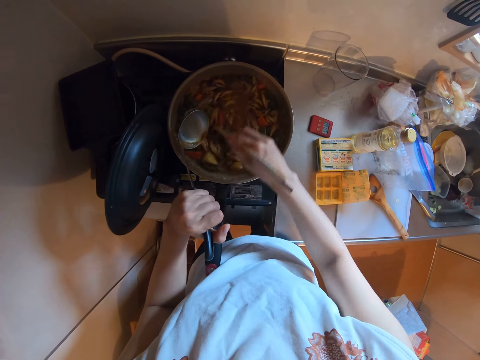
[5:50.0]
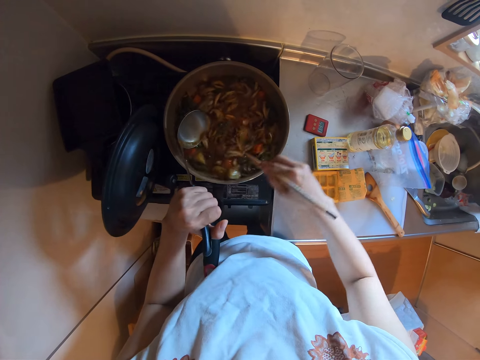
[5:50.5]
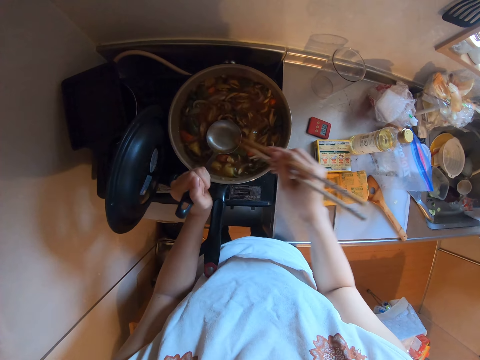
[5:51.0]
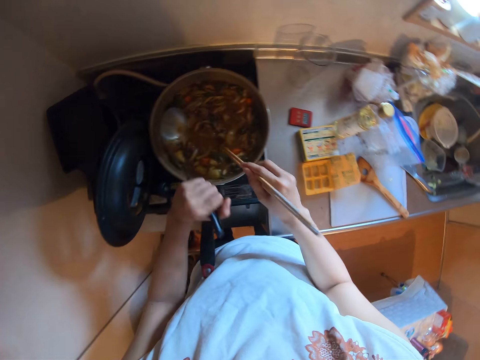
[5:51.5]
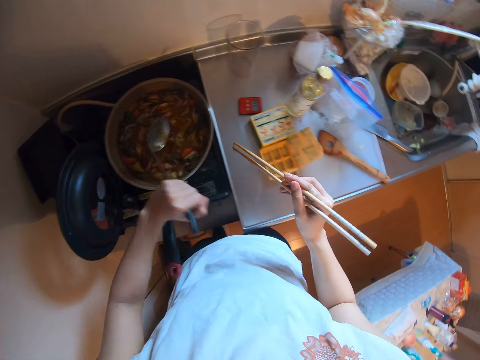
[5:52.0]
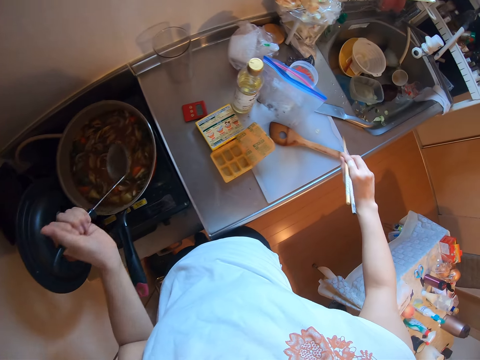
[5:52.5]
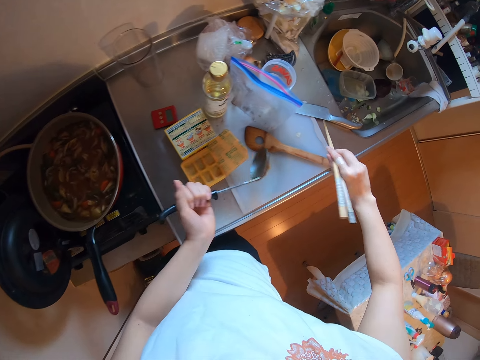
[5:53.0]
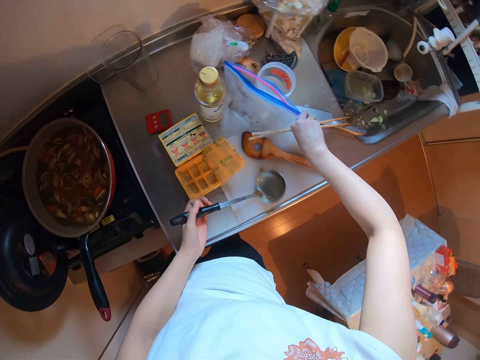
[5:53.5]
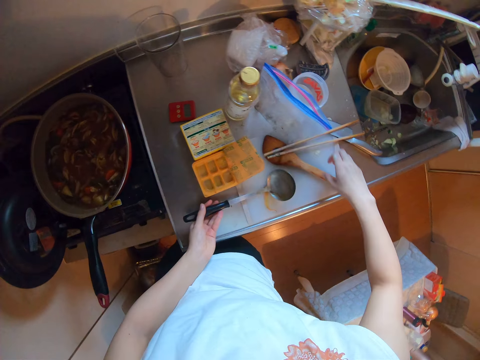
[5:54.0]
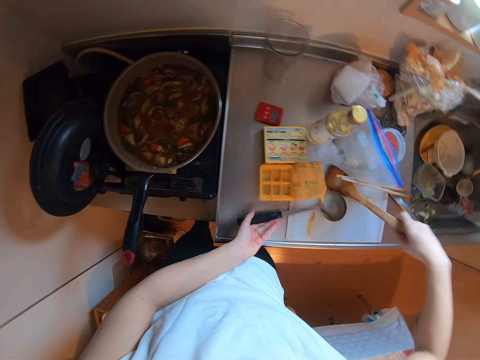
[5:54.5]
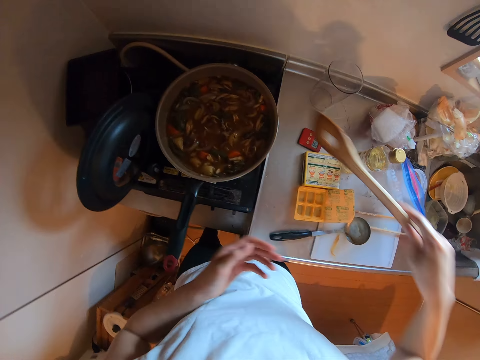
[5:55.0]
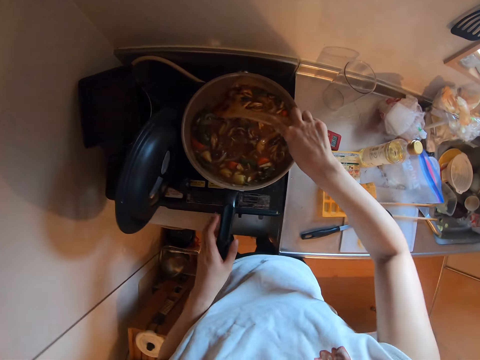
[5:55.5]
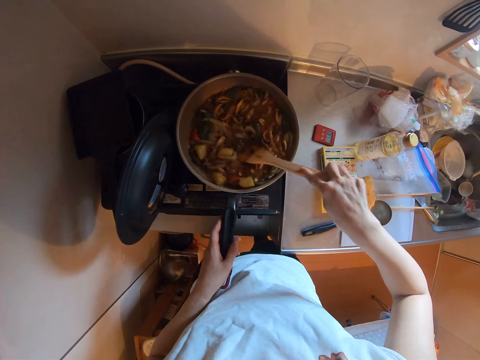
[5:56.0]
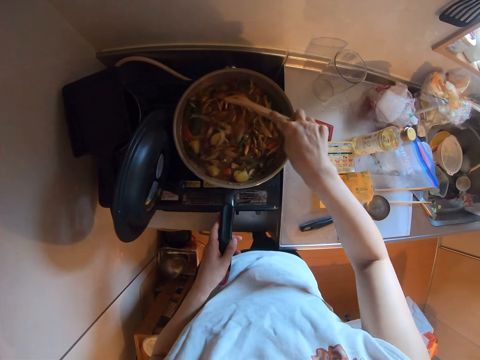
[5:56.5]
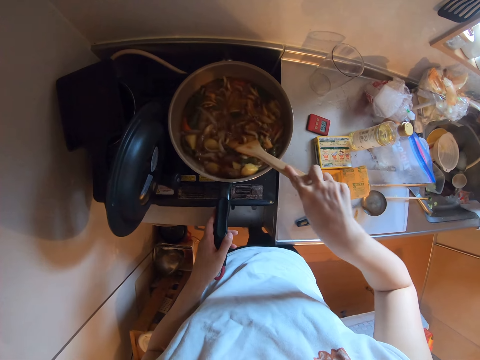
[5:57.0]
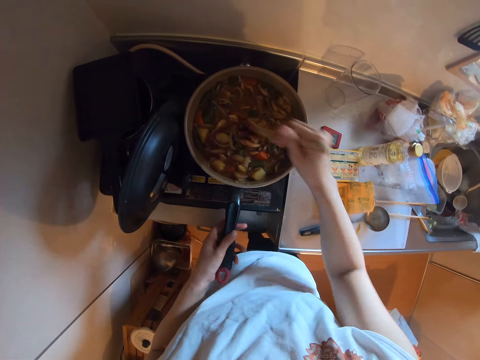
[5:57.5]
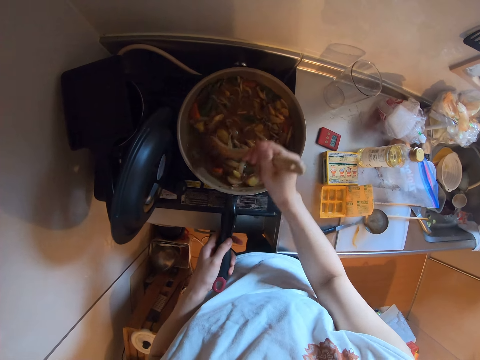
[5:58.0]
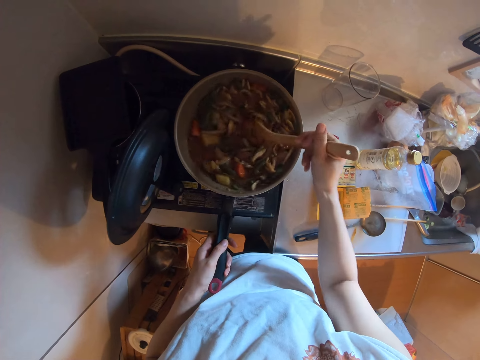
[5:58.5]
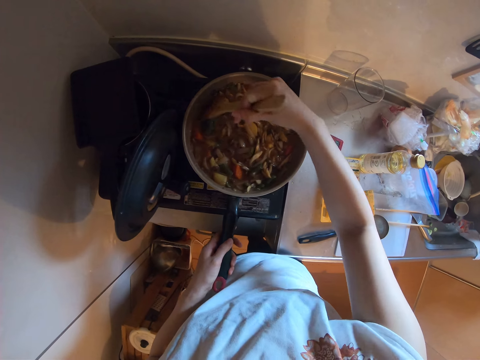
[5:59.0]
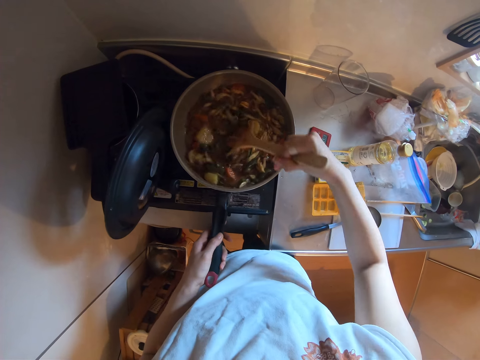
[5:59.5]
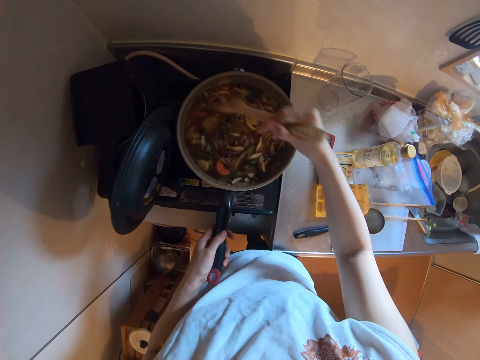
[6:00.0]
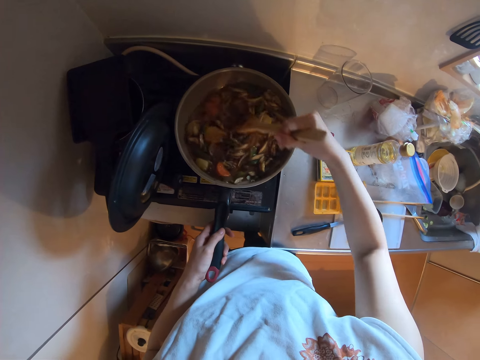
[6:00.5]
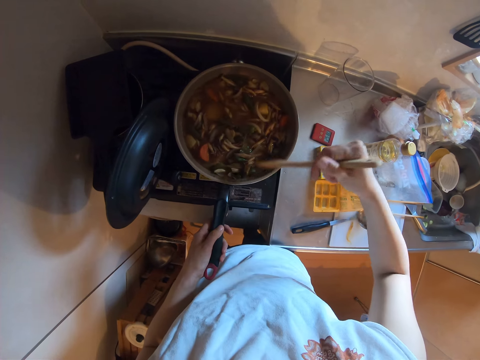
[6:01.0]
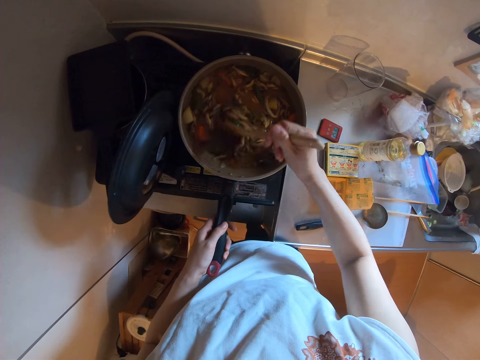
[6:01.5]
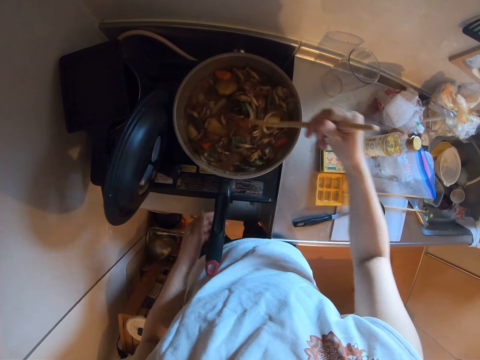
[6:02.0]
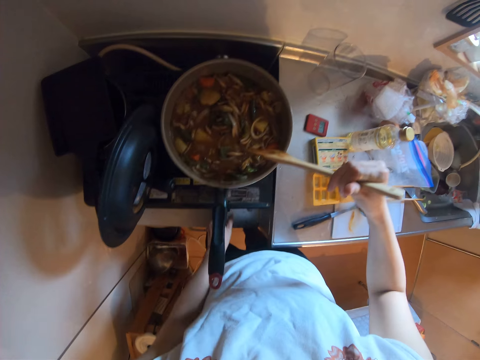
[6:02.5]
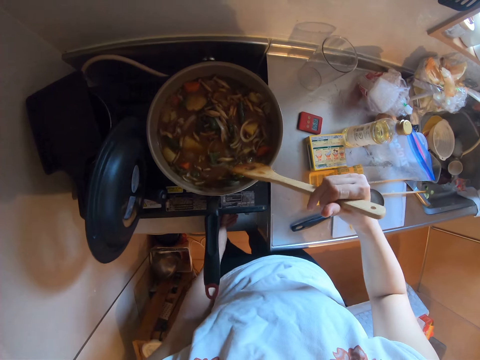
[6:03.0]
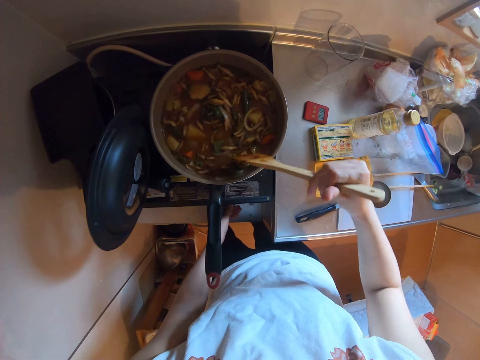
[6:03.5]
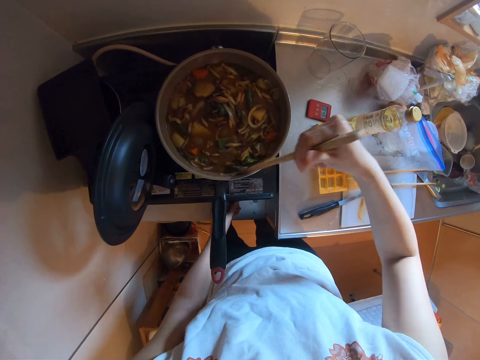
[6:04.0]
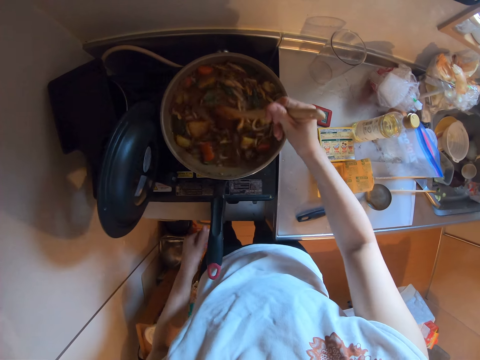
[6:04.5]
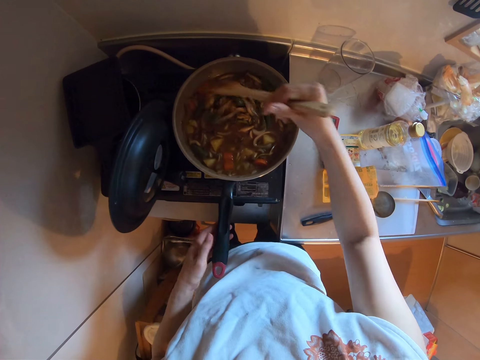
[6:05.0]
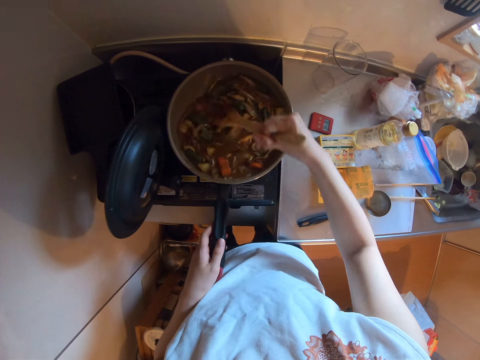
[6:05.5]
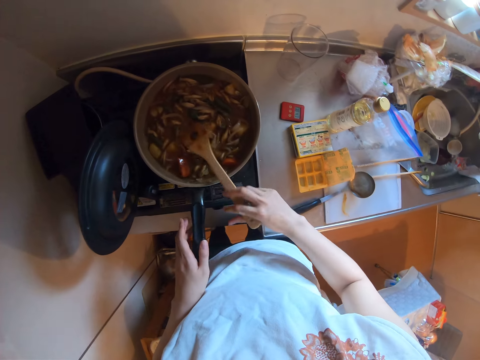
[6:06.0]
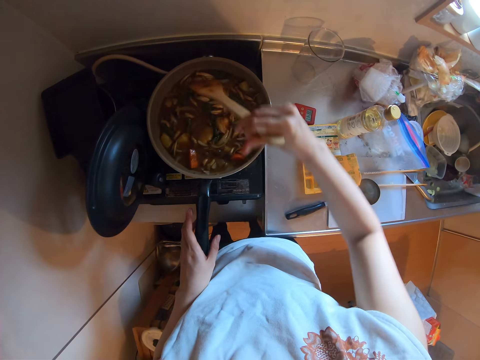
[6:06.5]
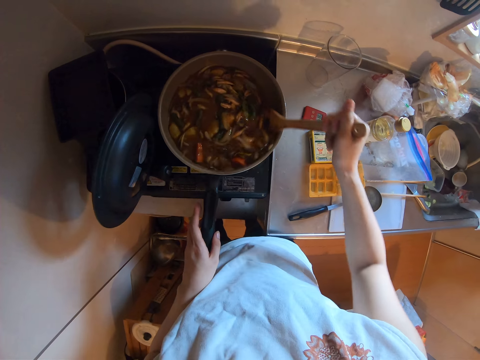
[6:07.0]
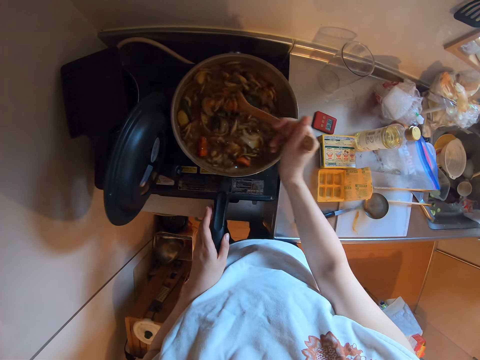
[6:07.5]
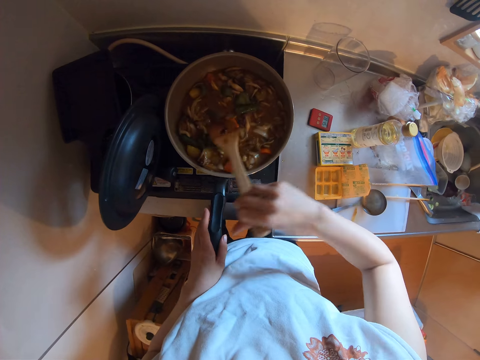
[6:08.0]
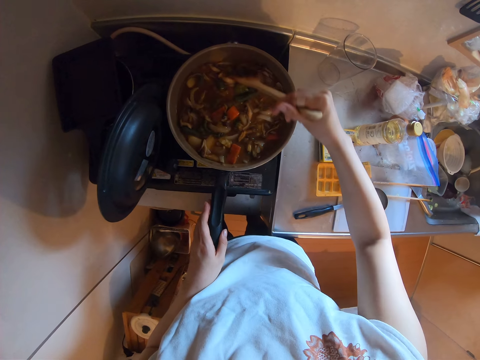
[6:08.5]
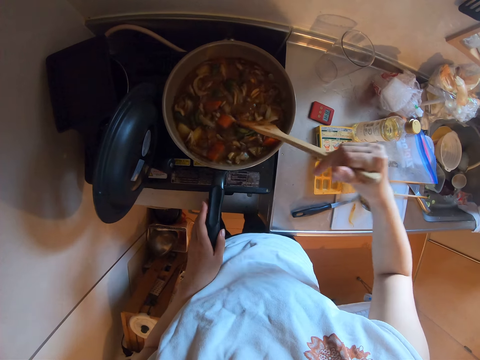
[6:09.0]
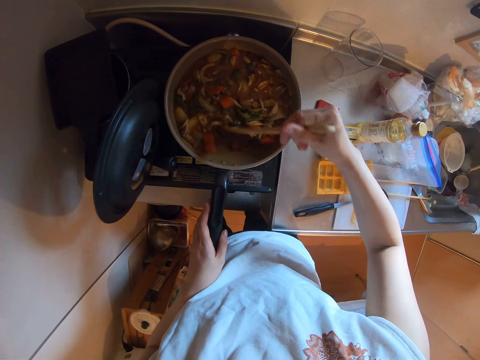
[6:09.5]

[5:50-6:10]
The camera wearer drops the ladle. They place the cooking sticks on top of the sink. They pick up the cooking spoon. They stir the pan. They adjust the heat of the cooker. They stir the pan.

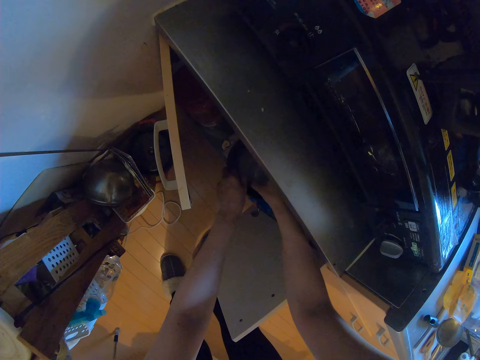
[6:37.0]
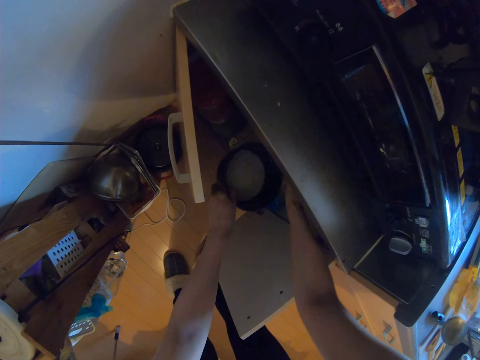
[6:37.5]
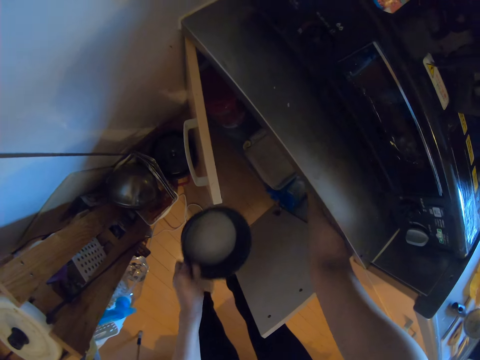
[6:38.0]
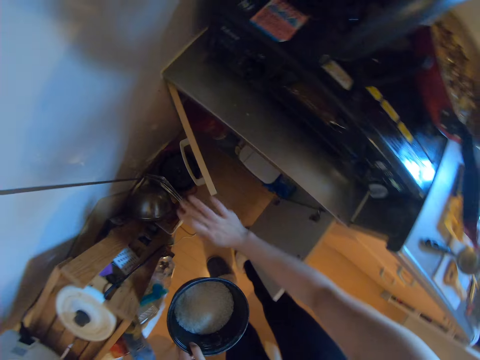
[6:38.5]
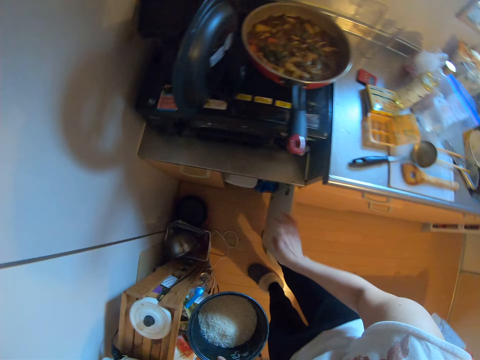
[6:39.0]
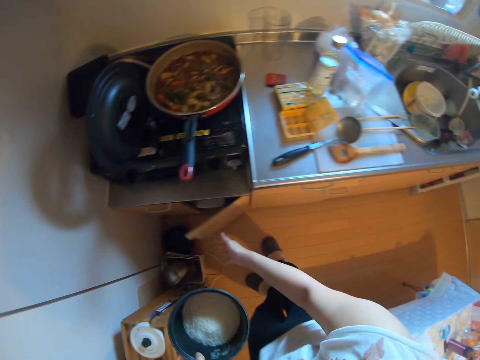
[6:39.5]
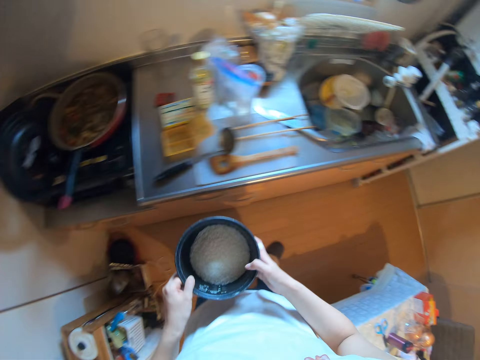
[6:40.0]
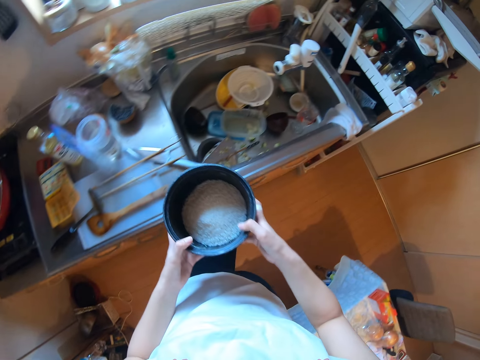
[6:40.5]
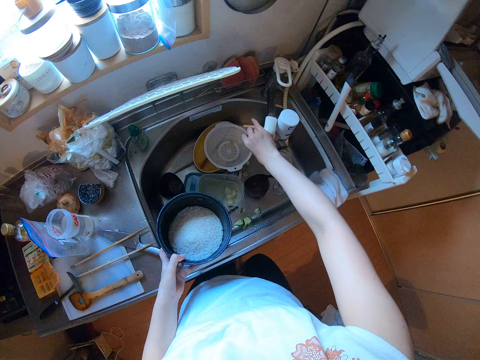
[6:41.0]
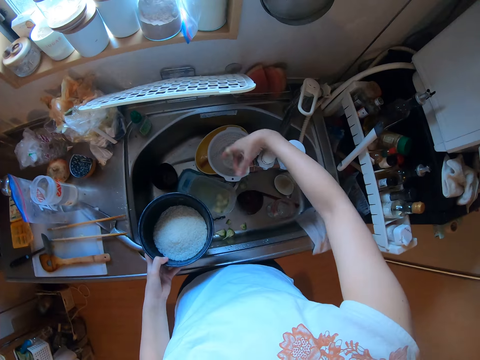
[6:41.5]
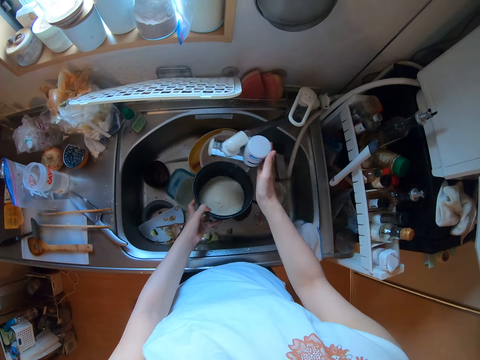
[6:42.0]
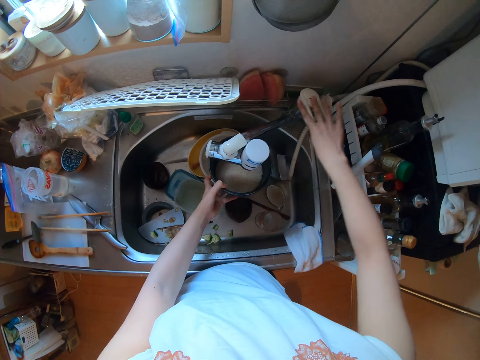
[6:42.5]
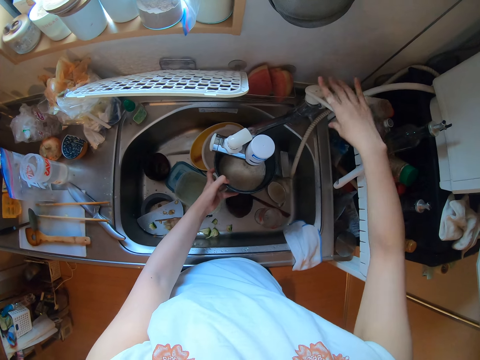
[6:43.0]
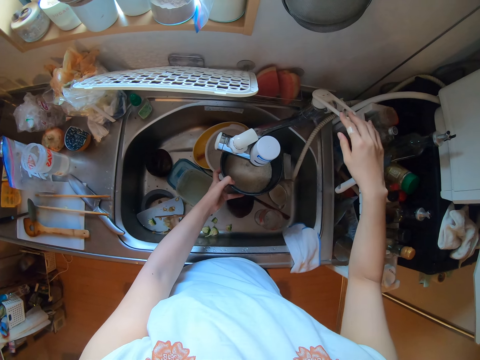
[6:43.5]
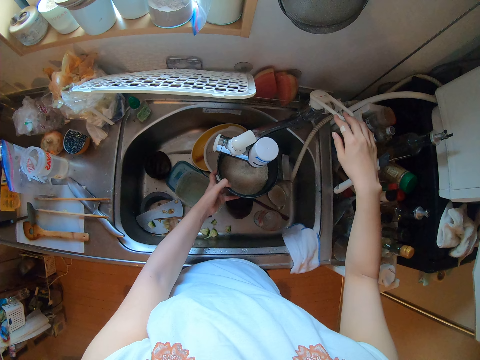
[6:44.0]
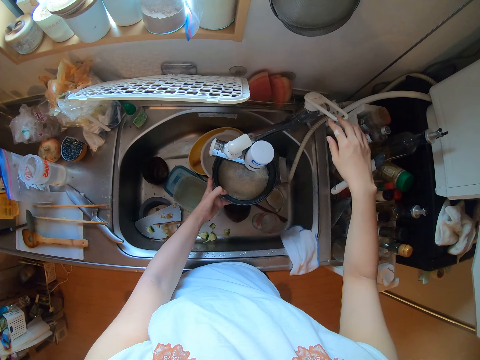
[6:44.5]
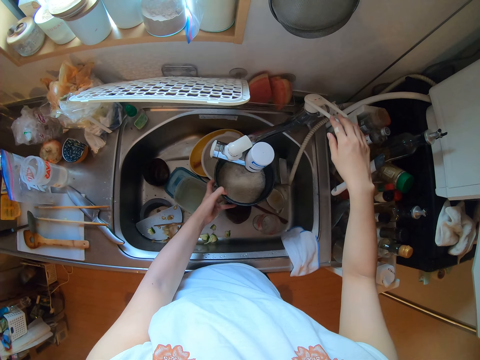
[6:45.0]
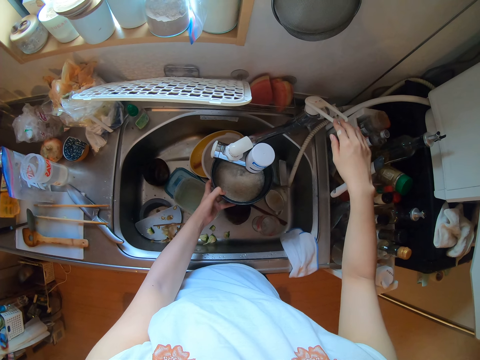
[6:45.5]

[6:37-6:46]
The camera wearer closes the cabinet. They walk around the room with the rice. They put on the tap. They wash the rice. They pour water into the bowl.
